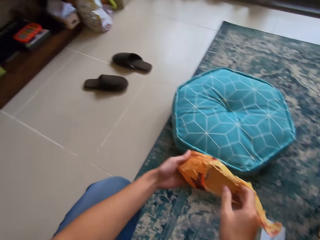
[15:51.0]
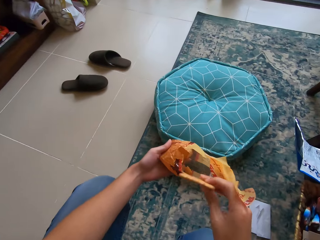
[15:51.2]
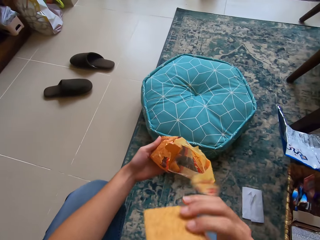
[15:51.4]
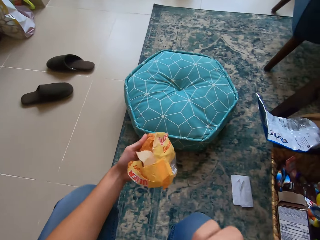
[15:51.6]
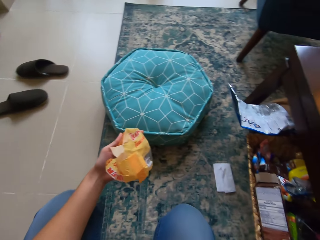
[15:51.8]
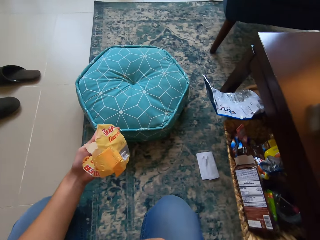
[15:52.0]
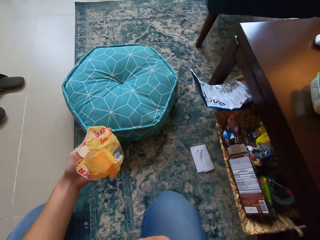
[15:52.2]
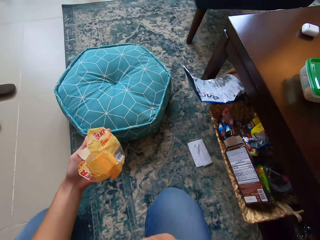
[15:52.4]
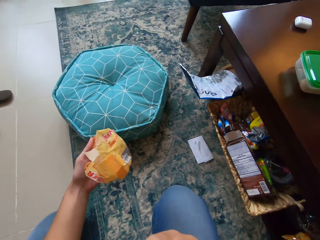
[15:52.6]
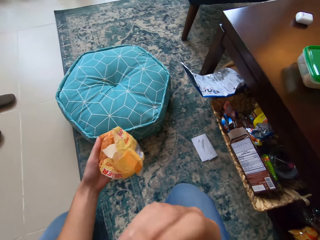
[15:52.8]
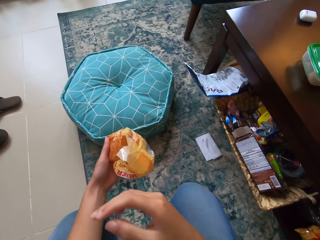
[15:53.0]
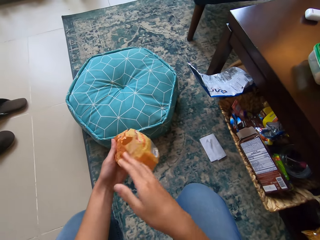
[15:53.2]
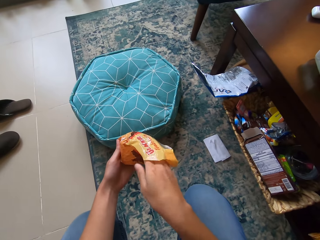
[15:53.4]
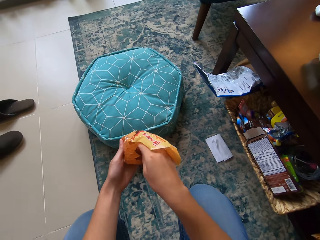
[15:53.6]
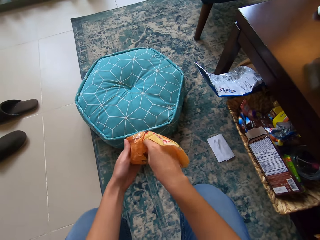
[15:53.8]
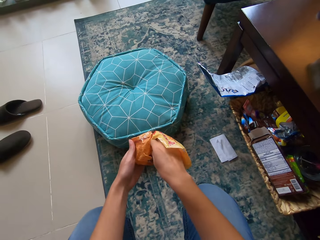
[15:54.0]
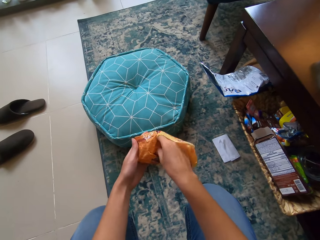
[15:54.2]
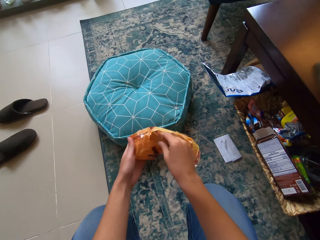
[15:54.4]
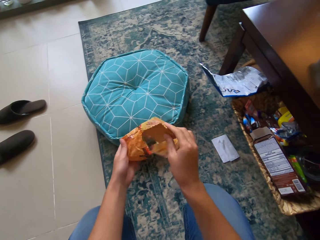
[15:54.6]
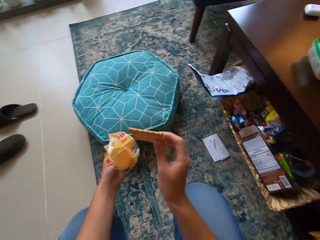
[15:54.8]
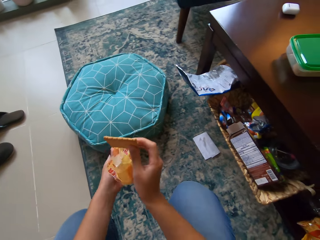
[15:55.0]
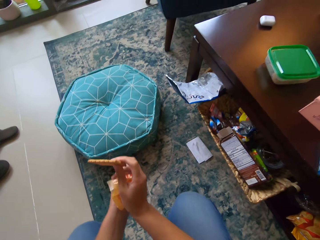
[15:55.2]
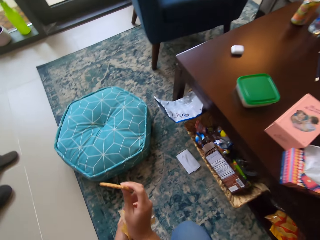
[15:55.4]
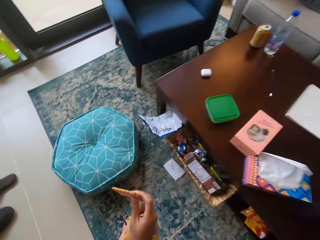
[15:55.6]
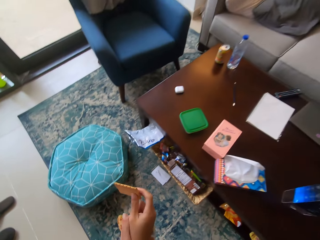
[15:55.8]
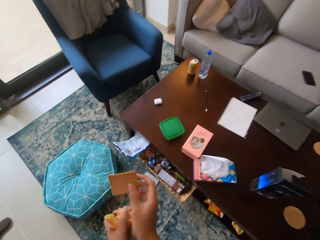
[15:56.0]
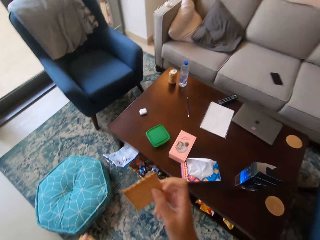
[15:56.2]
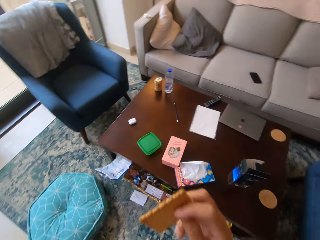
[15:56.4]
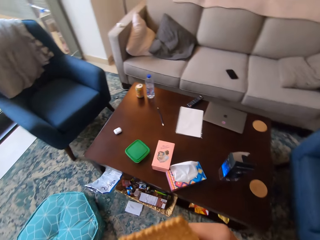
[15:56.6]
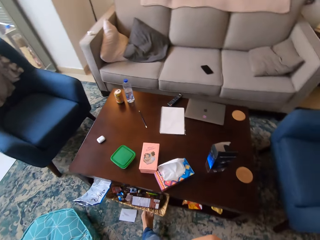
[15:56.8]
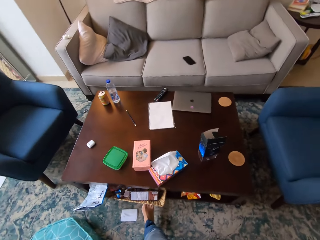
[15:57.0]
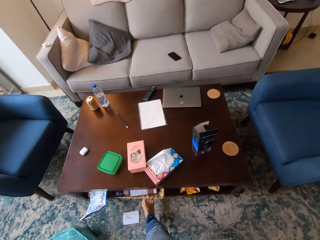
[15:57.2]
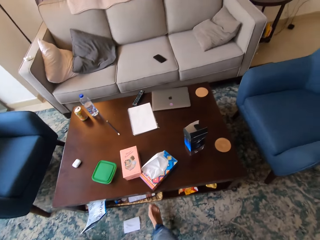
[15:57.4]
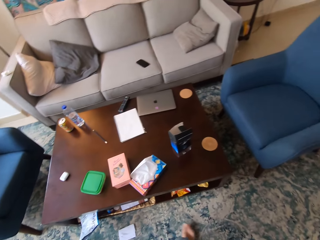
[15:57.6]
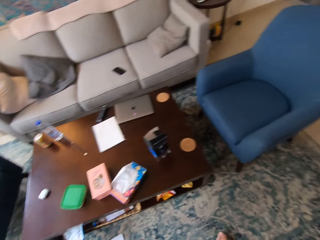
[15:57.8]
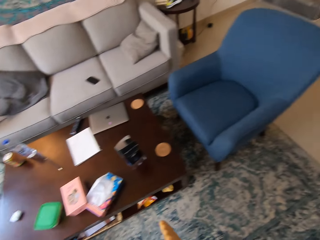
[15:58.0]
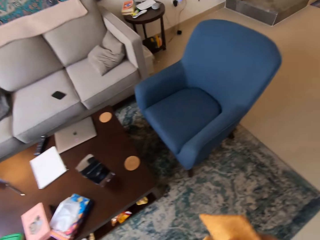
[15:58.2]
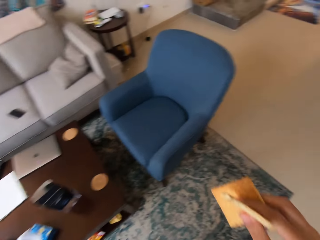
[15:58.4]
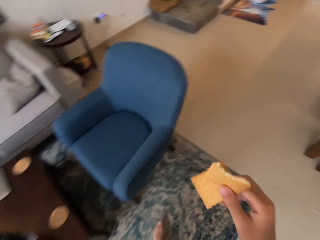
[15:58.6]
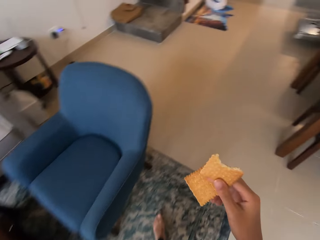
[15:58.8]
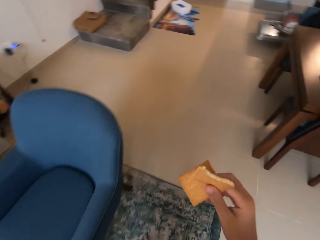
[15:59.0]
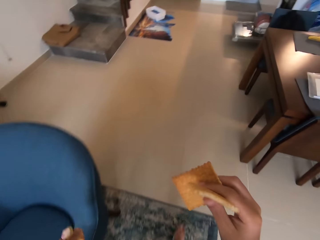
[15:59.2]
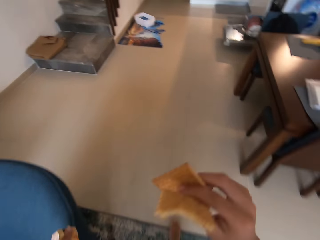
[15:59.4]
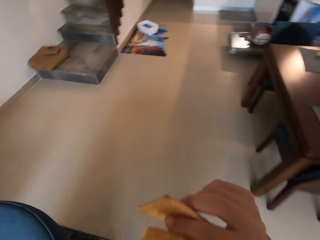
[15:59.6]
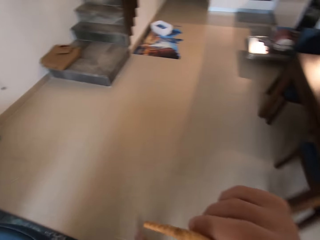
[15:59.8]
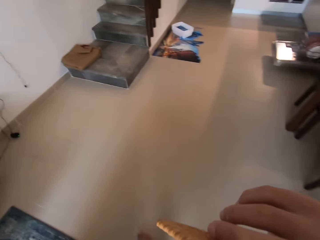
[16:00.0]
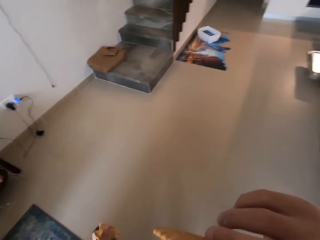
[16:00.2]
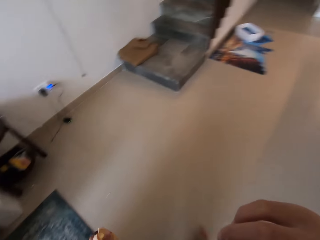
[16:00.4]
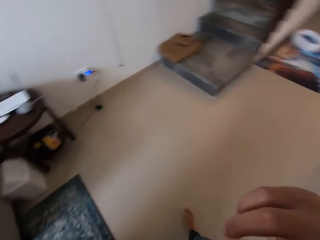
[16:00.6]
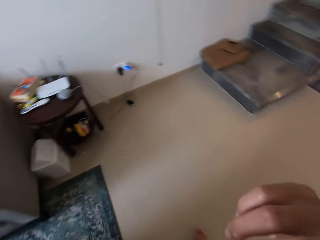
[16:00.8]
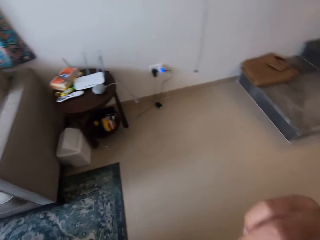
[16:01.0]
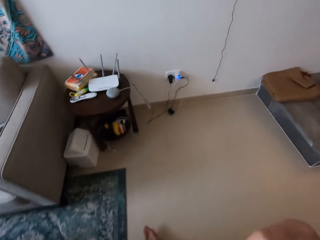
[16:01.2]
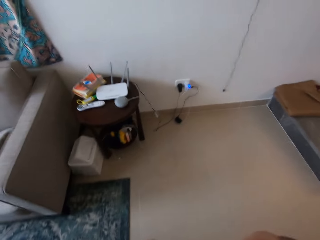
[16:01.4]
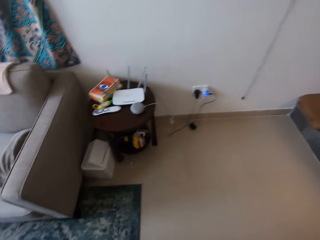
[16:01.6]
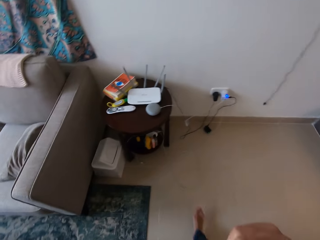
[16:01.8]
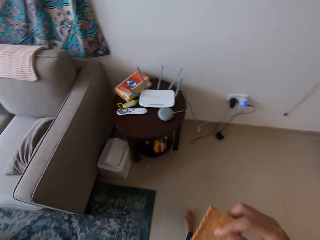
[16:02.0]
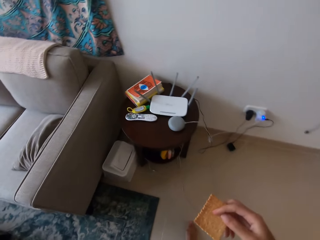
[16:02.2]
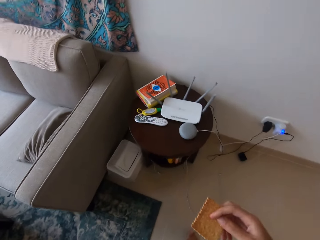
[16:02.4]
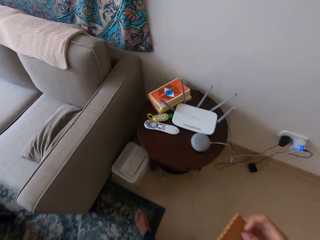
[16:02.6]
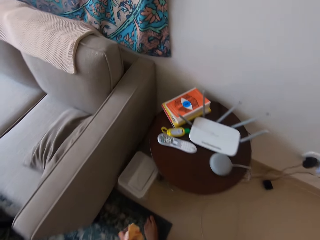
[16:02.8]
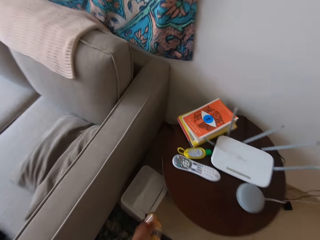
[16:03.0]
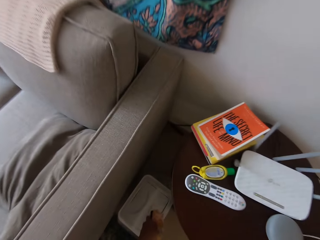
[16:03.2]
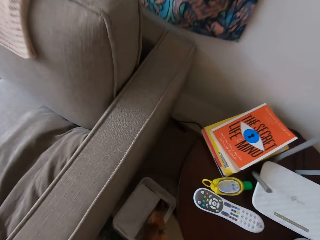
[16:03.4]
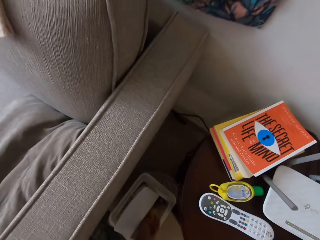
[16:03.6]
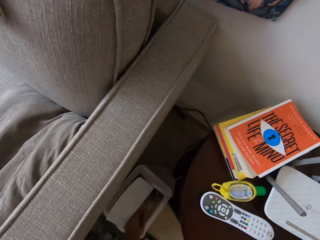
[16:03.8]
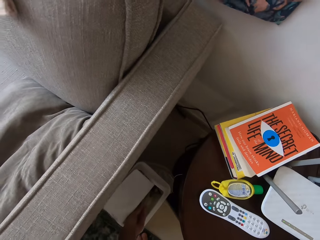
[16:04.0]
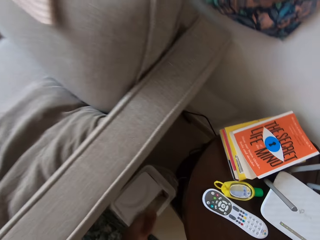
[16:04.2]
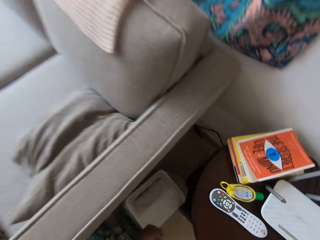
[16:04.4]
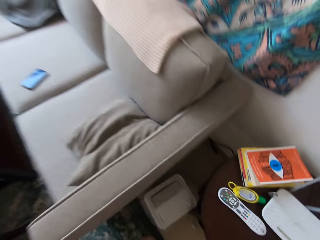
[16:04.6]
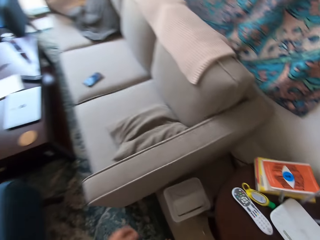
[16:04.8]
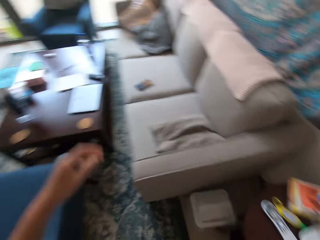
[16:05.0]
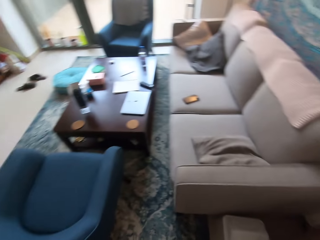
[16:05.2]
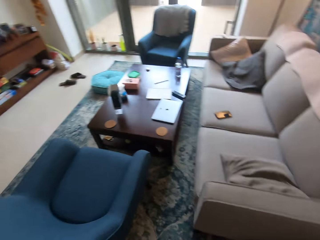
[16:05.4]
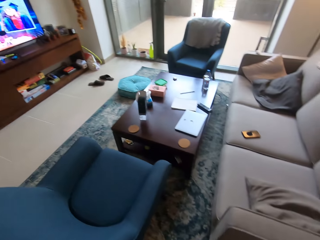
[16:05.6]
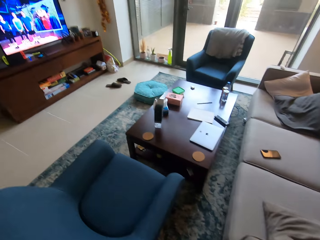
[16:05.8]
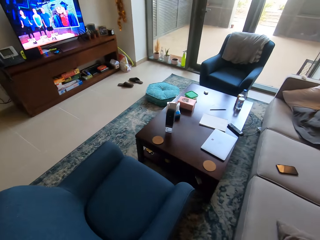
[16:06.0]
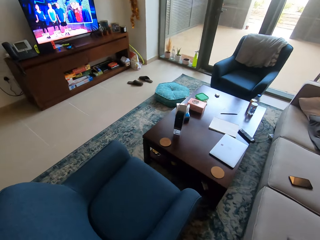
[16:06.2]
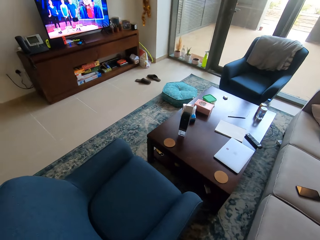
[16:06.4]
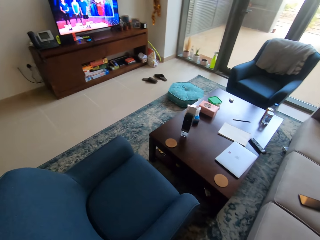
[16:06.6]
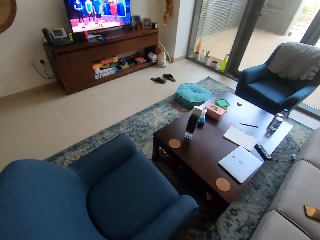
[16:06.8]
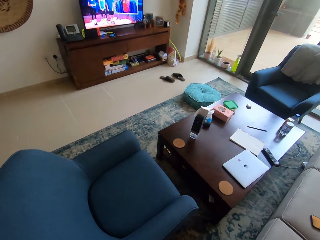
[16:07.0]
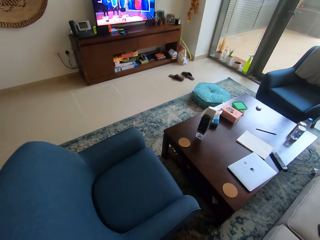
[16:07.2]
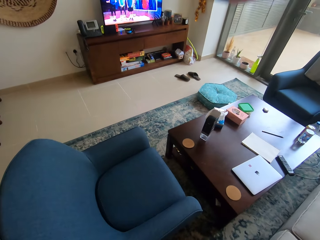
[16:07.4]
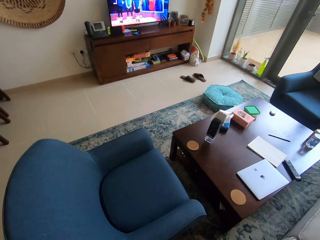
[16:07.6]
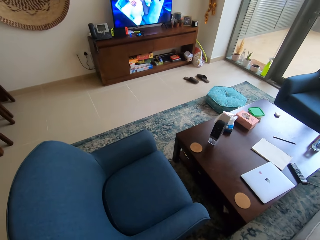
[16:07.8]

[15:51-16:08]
The camera wearer removes a biscuit from the yellow nylon with her right hand. She takes the biscuit toward her mouth with her right hand. She bites the piece of biscuit with her mouth. She puts her right hand inside the yellow nylon. She removes a second biscuit from the yellow nylon with her right hand. She folds the yellow nylon with her hands. She looks around a room. She pushes the tray with her right leg. She walks around the room. She takes the biscuit toward her mouth with her right hand. She bites the piece of biscuit with her mouth. She walks around the room. She drops a piece of paper in a dust bin. She walks around the room.
